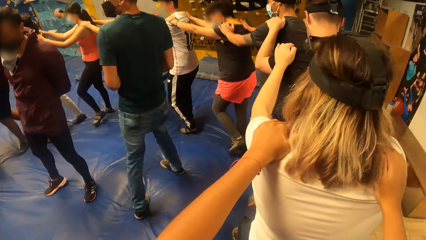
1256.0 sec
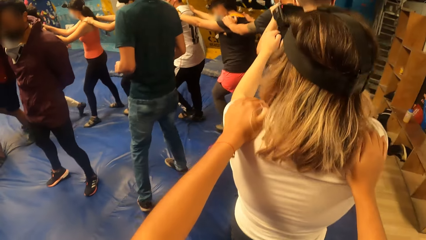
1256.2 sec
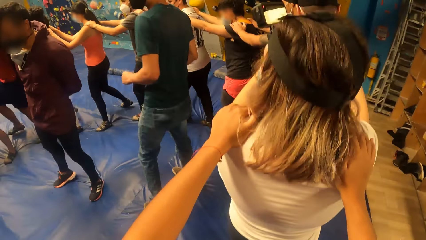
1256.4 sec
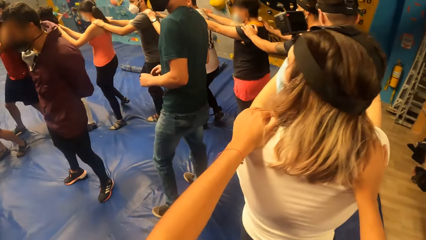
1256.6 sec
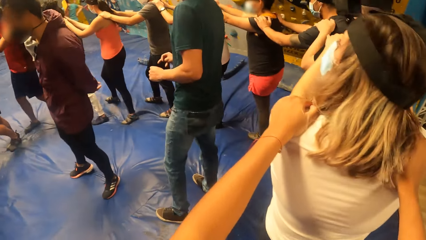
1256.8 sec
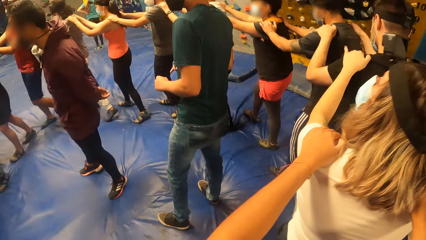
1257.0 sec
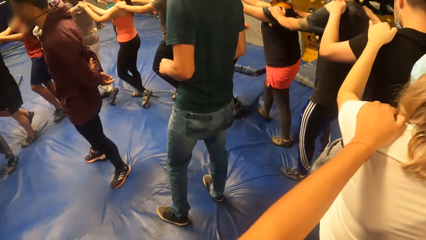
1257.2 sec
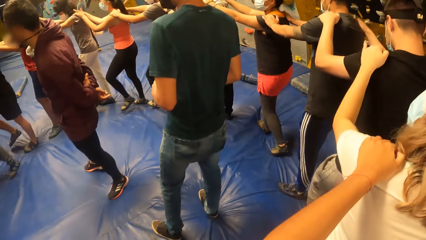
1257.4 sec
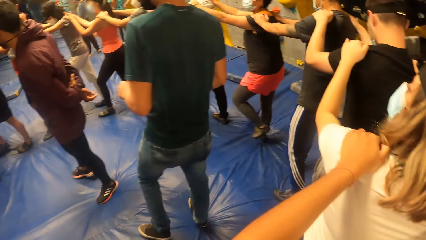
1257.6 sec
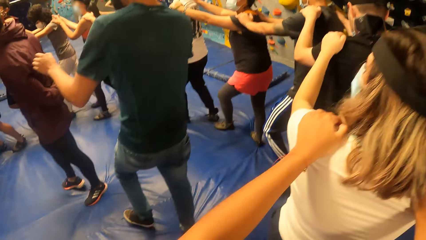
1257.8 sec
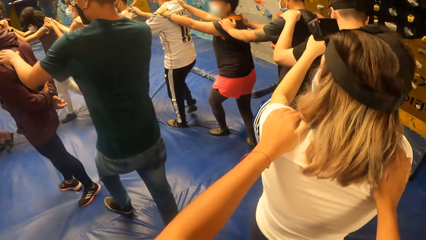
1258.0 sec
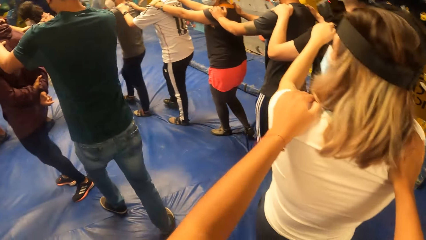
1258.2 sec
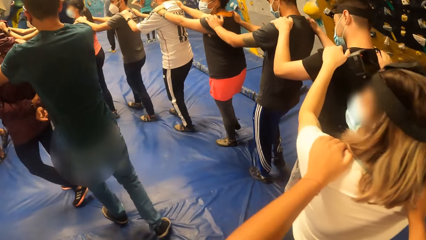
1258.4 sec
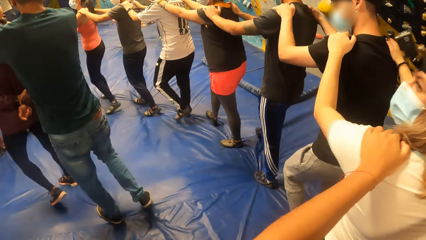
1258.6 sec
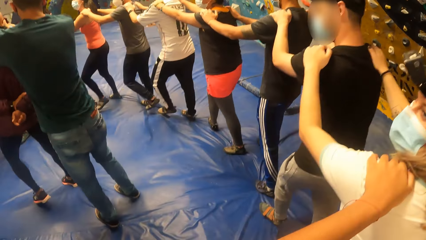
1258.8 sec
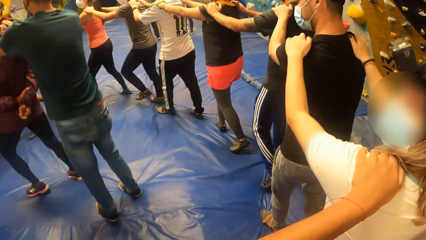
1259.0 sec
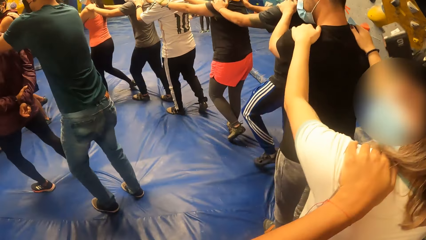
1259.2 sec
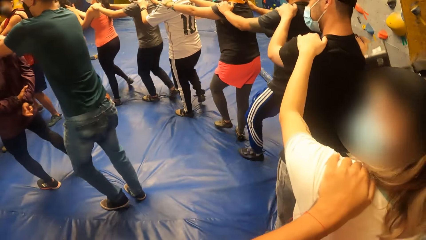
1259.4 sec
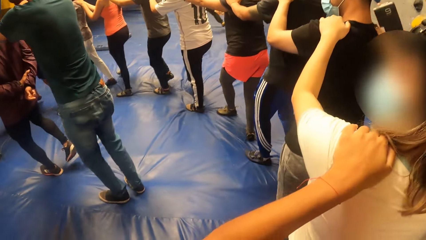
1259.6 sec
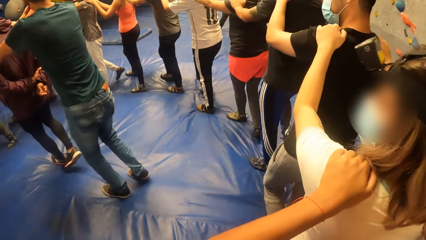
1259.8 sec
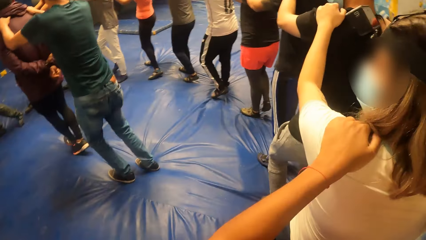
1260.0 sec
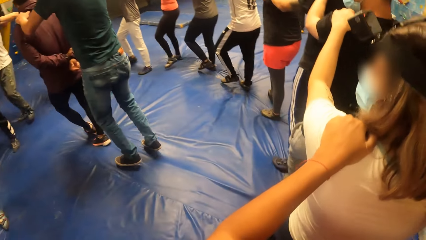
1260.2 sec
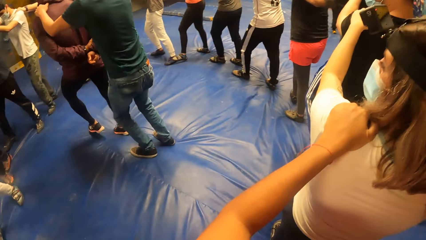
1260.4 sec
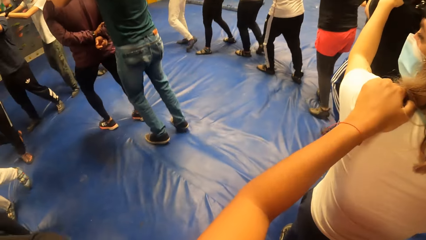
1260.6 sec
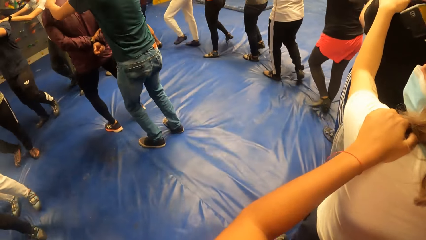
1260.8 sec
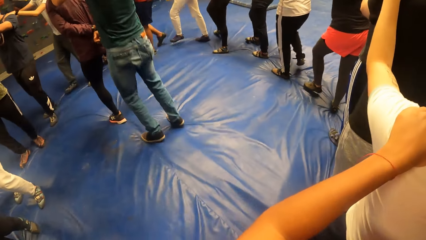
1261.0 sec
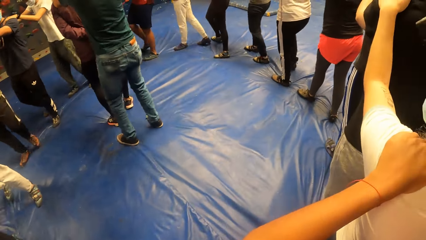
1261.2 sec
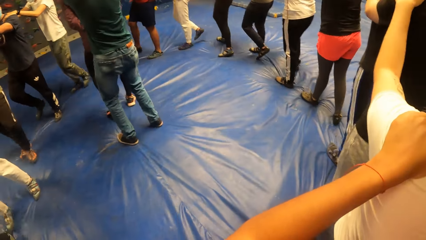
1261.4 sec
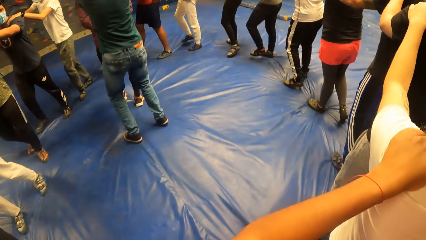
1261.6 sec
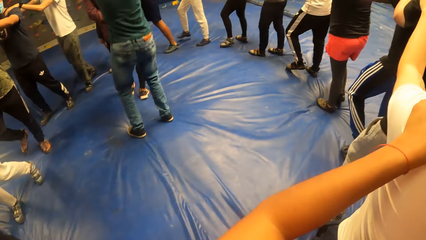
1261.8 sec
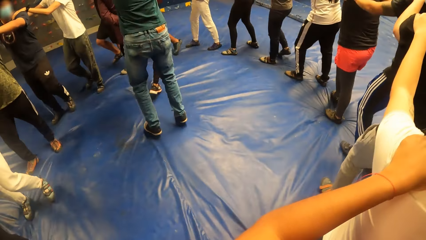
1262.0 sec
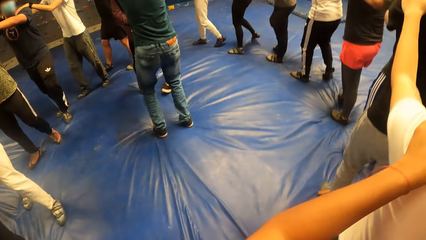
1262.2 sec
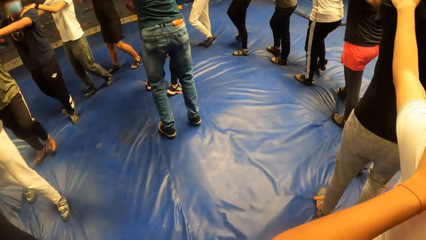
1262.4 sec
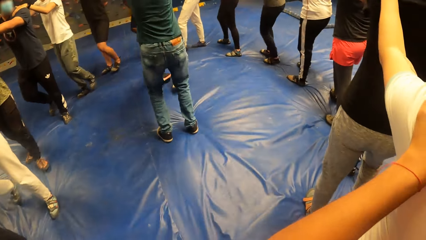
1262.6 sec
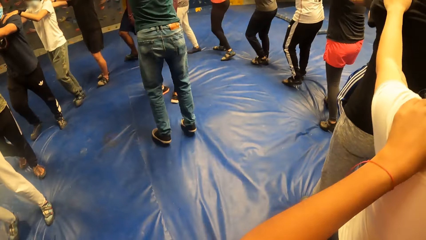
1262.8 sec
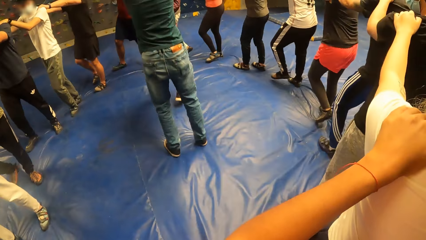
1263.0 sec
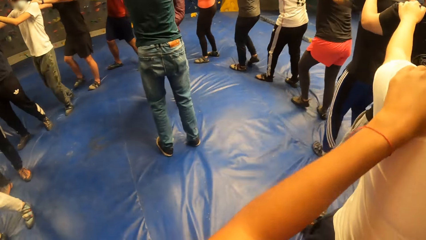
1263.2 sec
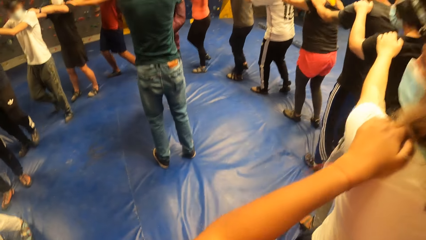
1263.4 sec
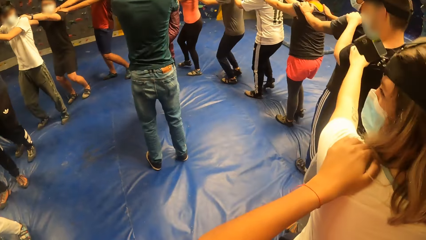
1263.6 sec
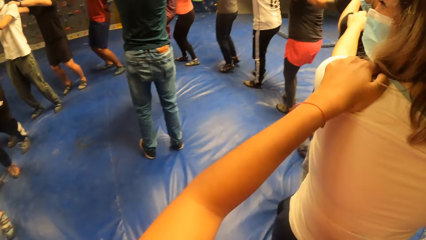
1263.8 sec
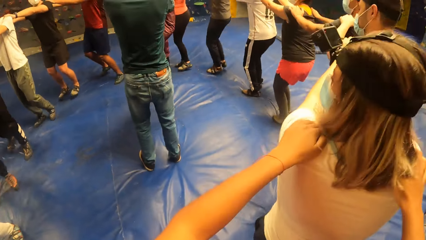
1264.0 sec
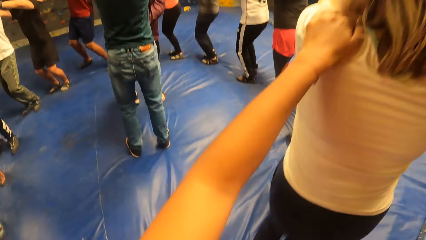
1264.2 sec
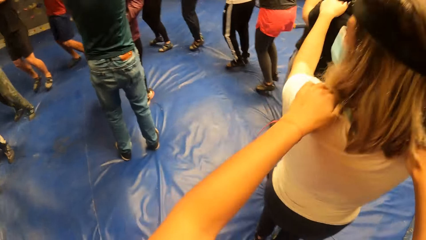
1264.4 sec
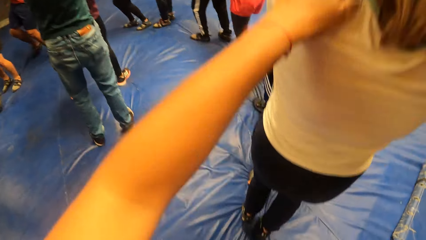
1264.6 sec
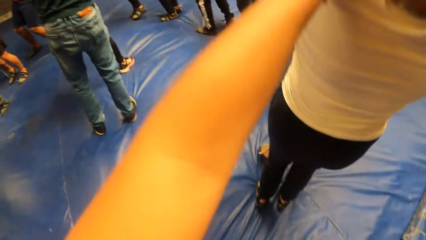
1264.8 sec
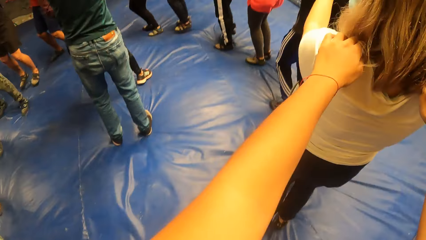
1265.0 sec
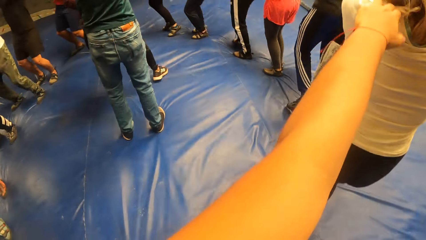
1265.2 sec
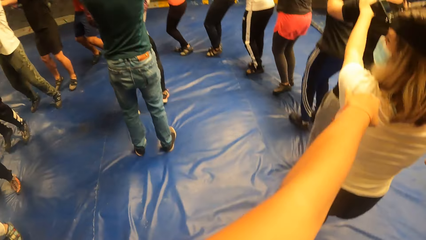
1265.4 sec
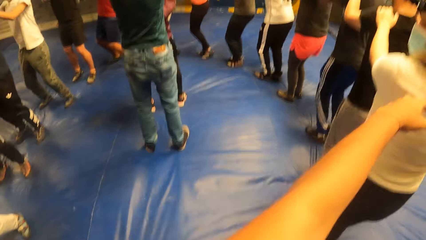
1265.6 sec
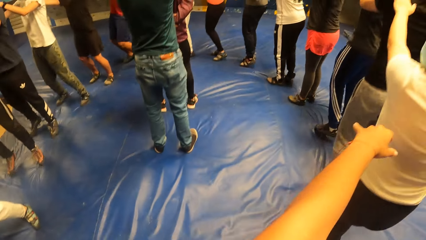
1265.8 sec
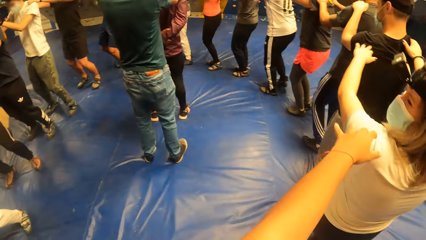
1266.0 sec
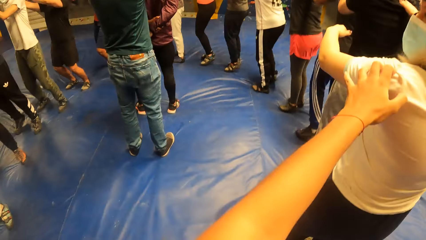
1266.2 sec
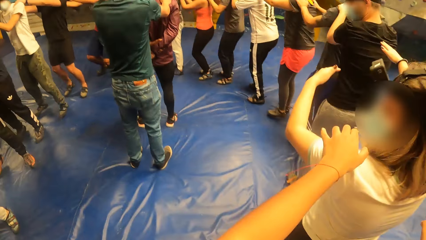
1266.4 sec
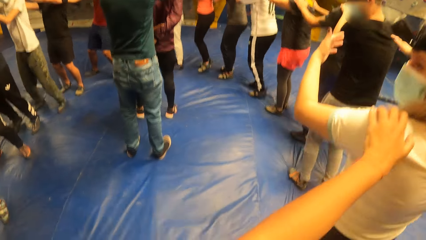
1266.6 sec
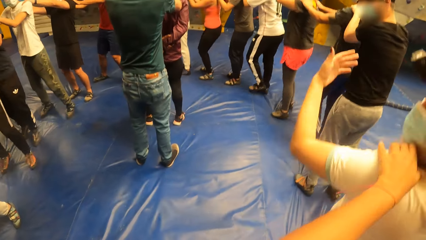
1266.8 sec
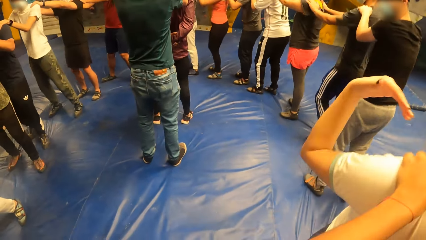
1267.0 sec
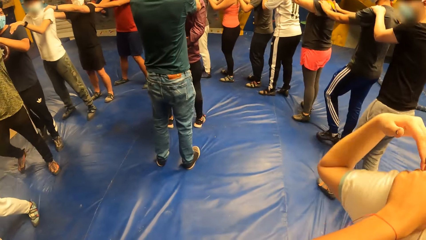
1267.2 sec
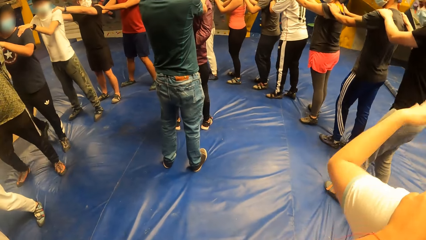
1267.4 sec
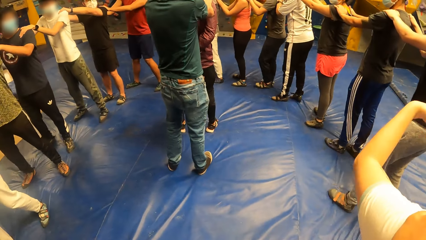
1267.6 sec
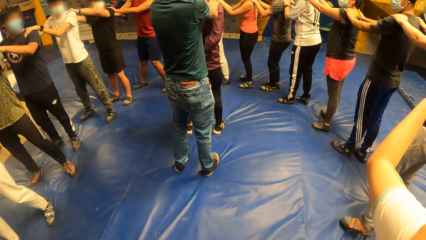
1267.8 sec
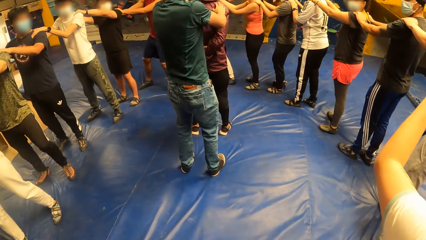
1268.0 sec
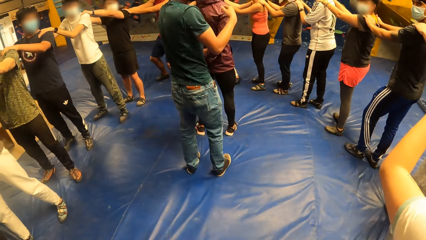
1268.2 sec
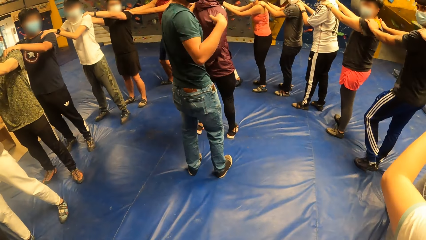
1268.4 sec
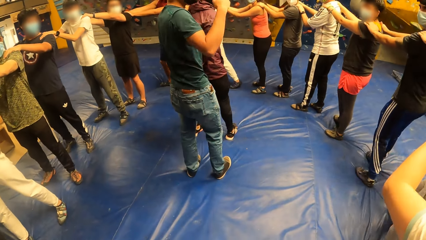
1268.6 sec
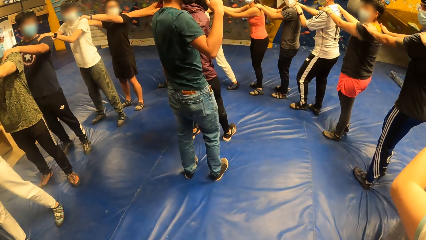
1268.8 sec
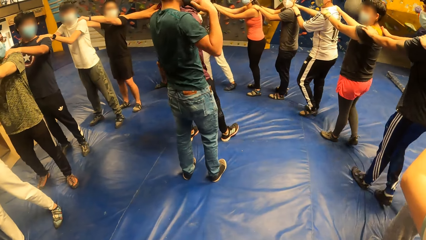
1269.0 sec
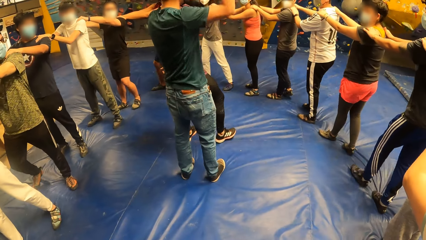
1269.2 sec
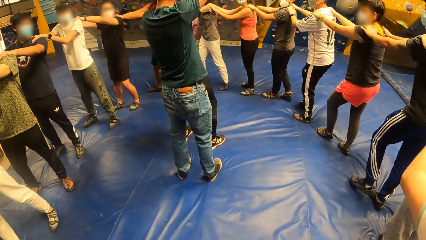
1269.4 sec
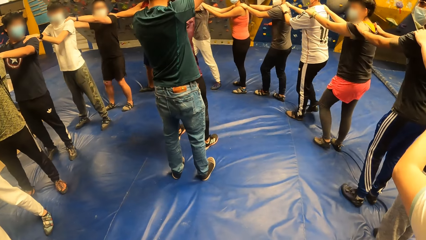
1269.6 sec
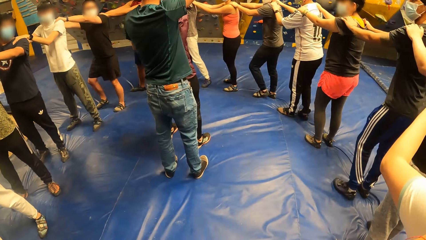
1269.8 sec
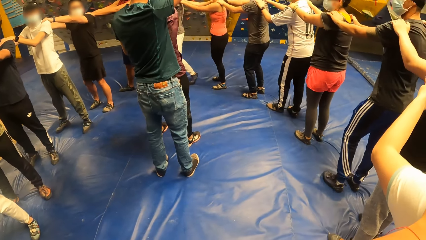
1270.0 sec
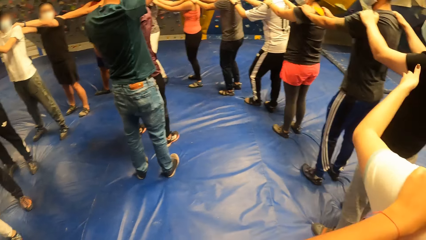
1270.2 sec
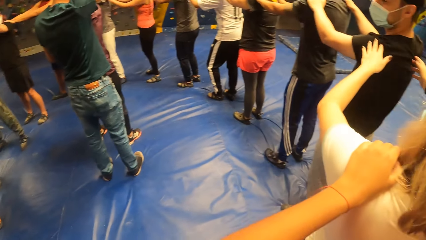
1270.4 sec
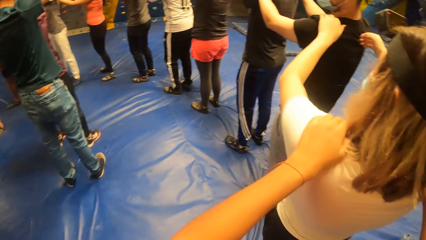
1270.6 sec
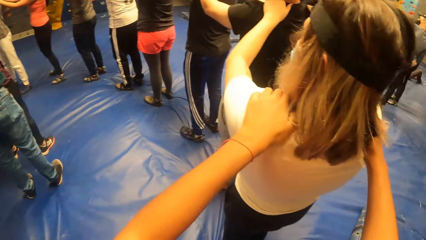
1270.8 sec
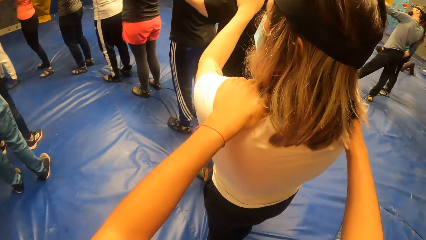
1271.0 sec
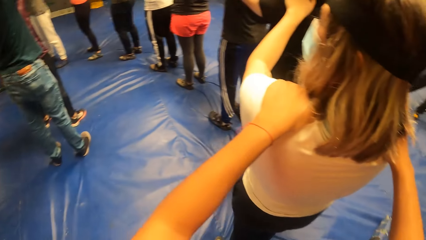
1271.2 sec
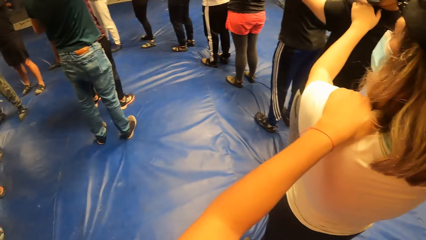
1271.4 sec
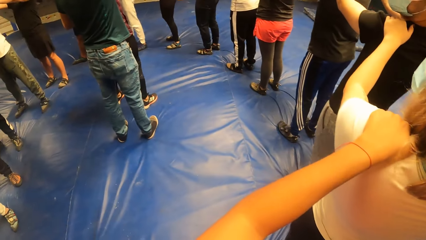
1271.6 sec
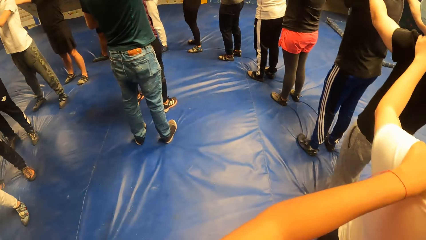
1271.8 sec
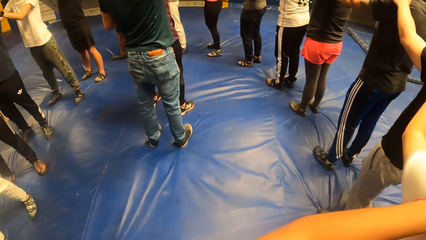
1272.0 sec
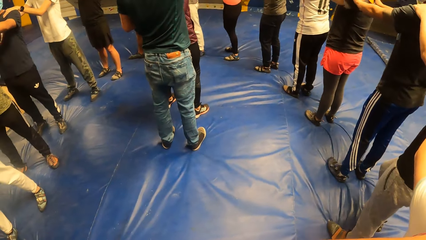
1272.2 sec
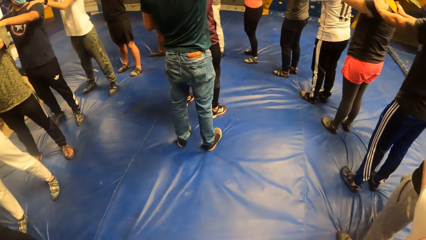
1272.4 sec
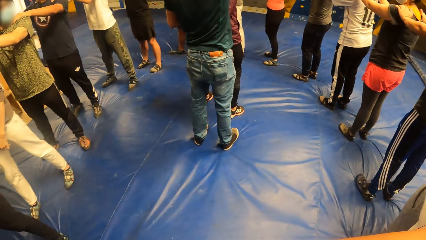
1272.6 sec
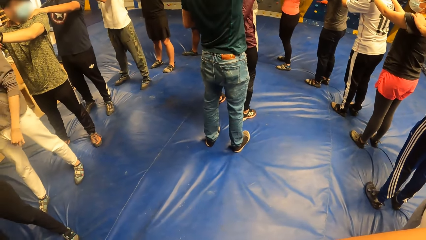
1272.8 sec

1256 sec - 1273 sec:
A man holds another man's shoulder with both hands. The first man exercises with the other man. The camera wearer exercises with a woman. They jump and stop jumping.
